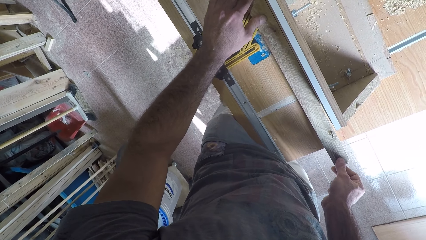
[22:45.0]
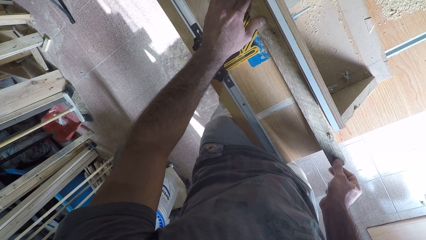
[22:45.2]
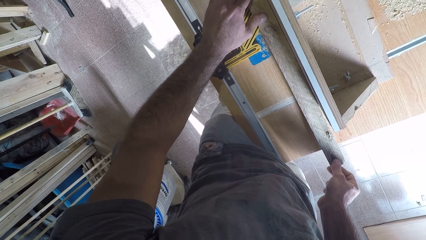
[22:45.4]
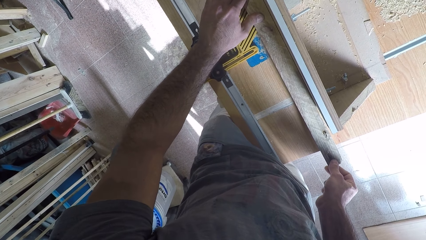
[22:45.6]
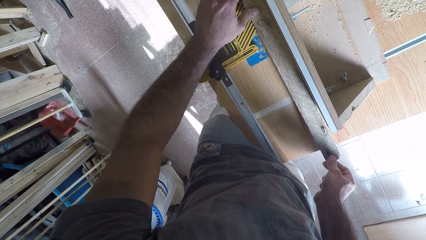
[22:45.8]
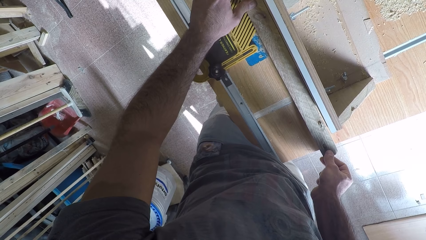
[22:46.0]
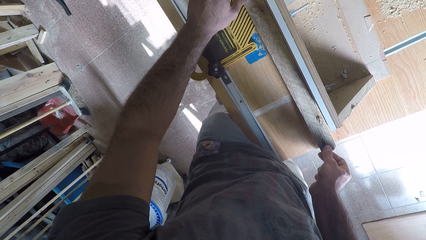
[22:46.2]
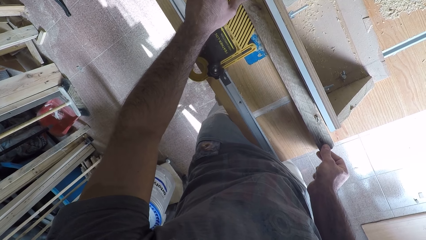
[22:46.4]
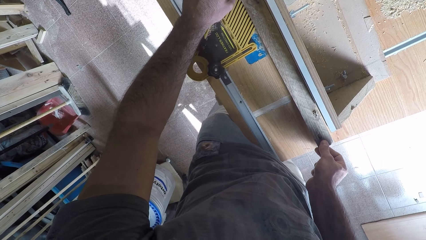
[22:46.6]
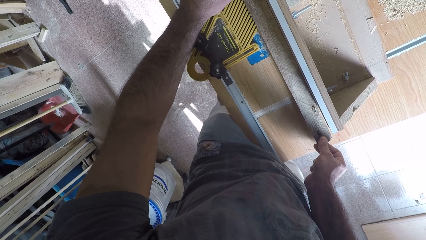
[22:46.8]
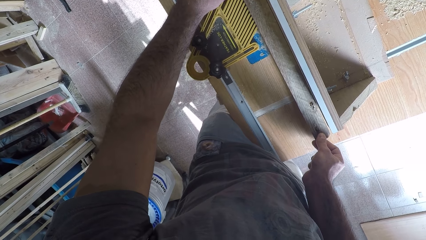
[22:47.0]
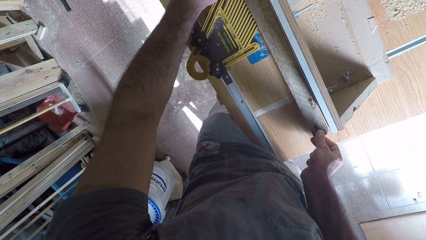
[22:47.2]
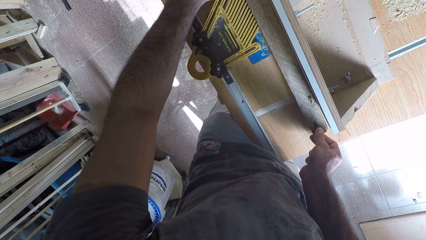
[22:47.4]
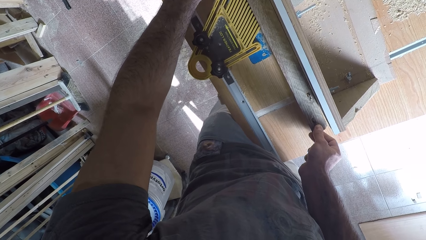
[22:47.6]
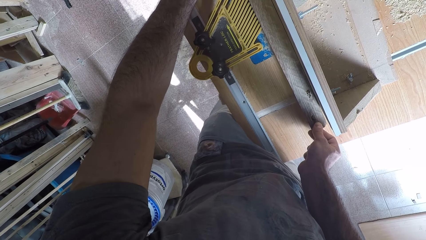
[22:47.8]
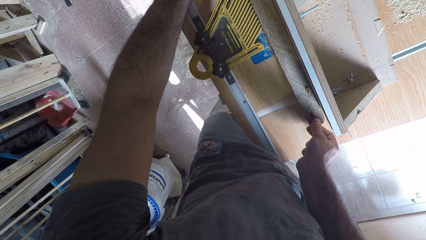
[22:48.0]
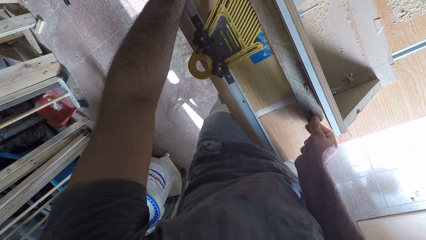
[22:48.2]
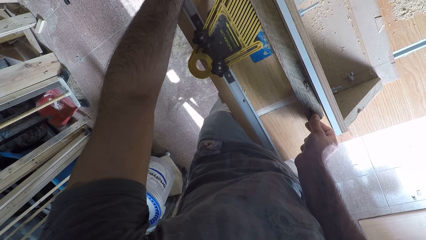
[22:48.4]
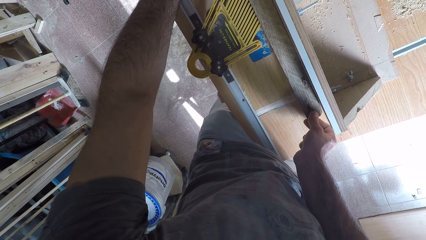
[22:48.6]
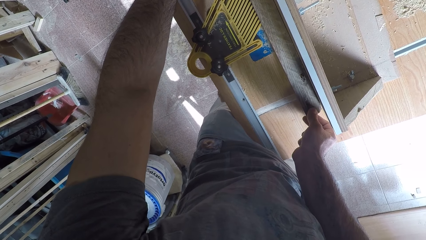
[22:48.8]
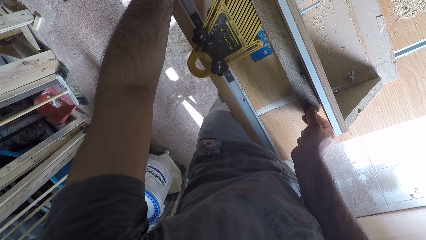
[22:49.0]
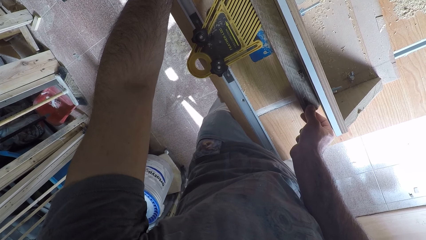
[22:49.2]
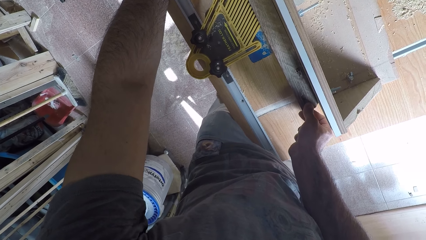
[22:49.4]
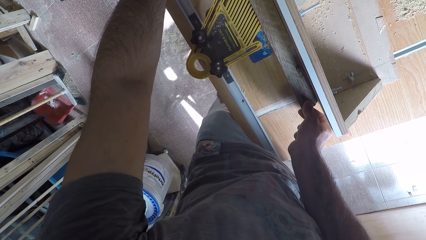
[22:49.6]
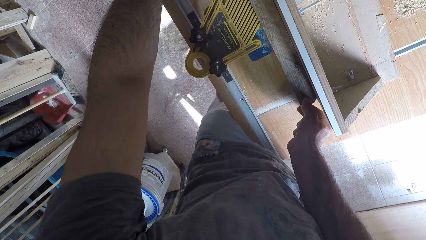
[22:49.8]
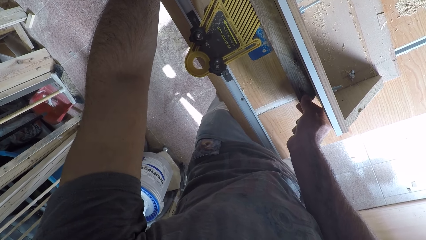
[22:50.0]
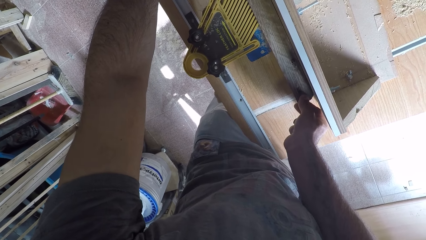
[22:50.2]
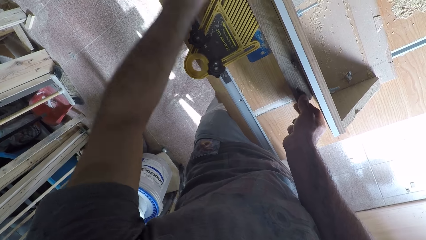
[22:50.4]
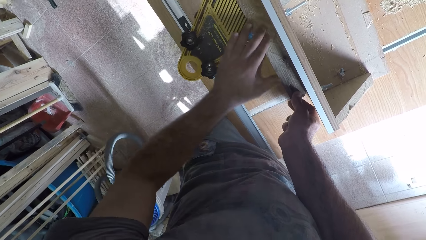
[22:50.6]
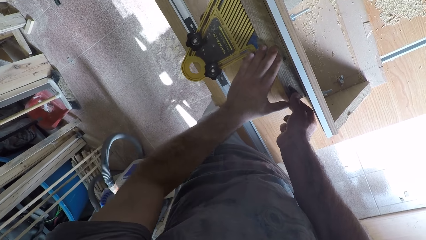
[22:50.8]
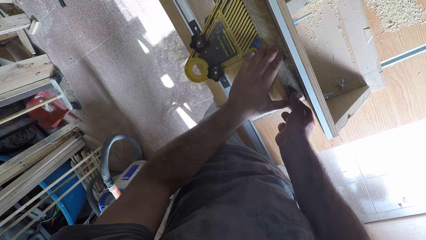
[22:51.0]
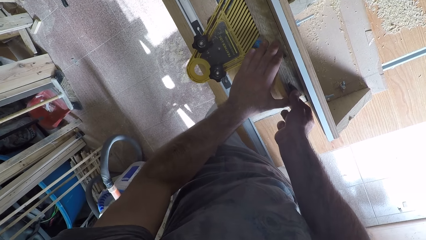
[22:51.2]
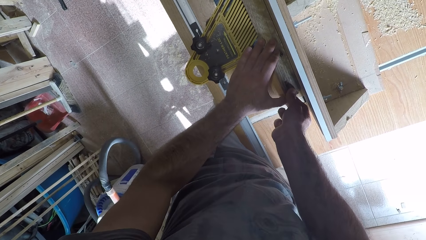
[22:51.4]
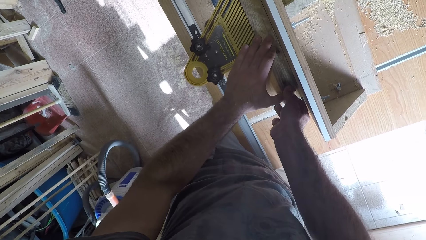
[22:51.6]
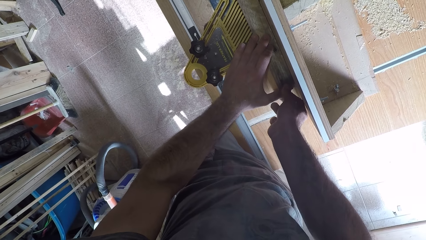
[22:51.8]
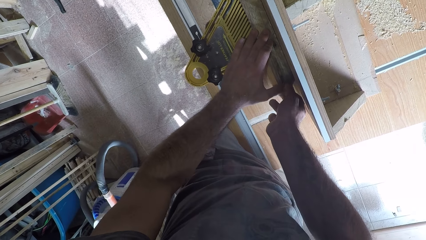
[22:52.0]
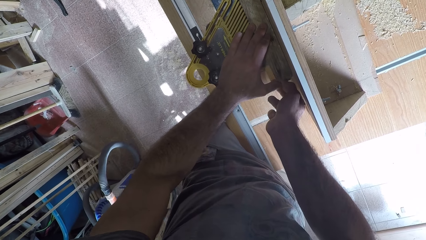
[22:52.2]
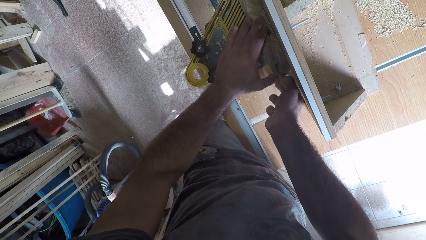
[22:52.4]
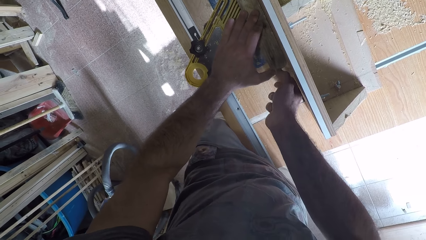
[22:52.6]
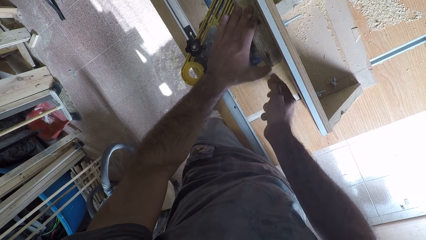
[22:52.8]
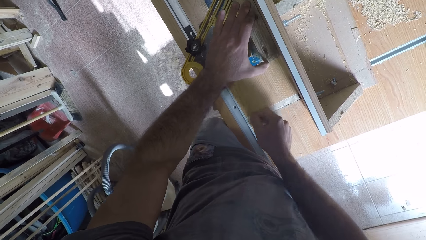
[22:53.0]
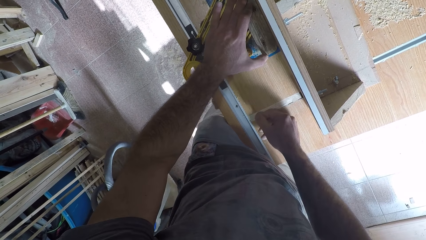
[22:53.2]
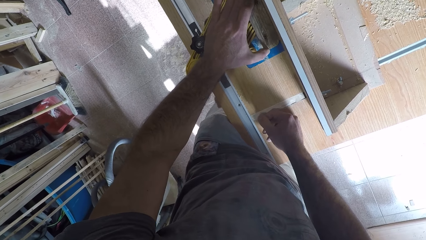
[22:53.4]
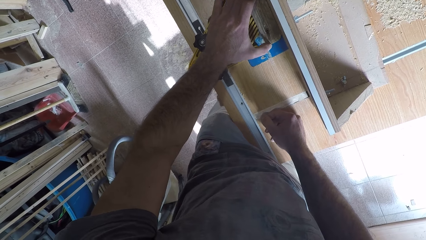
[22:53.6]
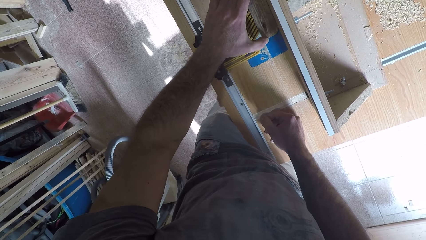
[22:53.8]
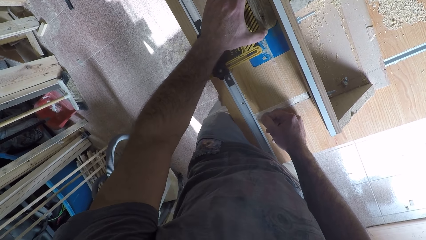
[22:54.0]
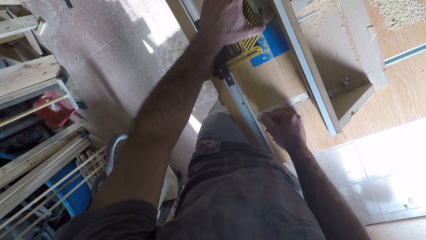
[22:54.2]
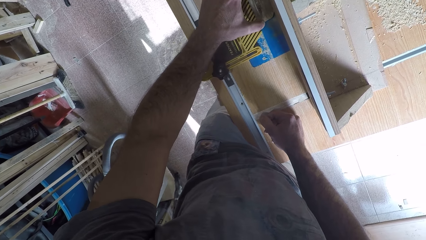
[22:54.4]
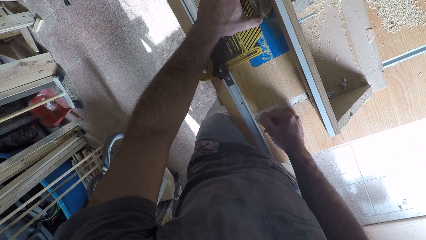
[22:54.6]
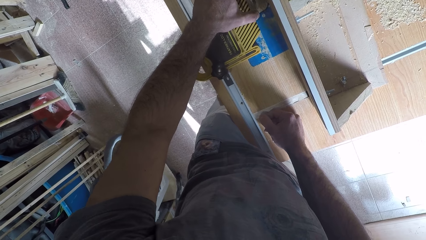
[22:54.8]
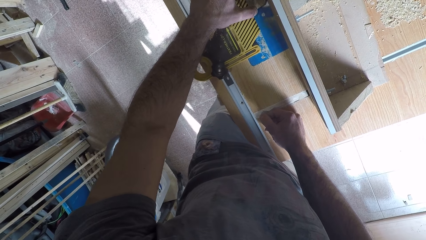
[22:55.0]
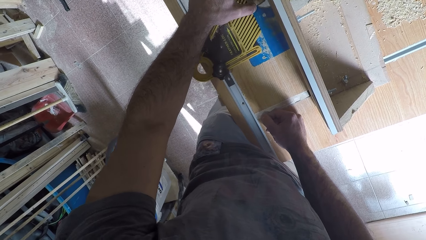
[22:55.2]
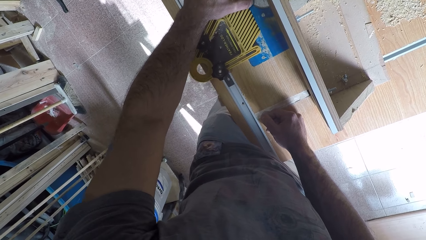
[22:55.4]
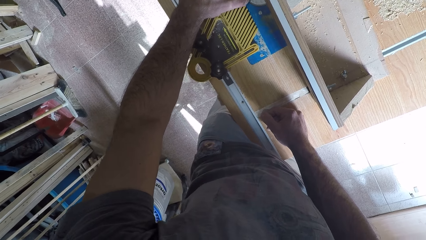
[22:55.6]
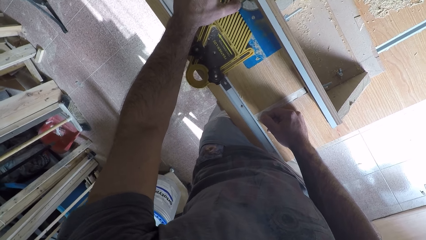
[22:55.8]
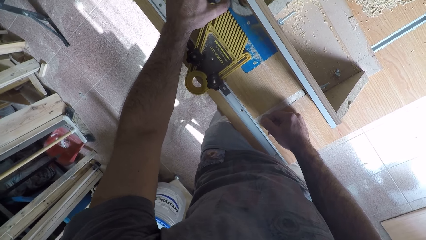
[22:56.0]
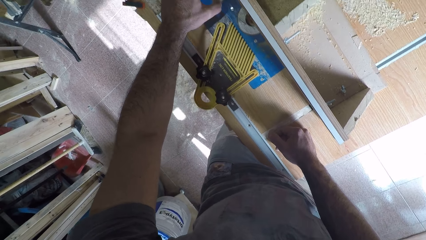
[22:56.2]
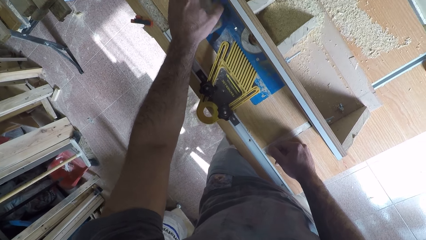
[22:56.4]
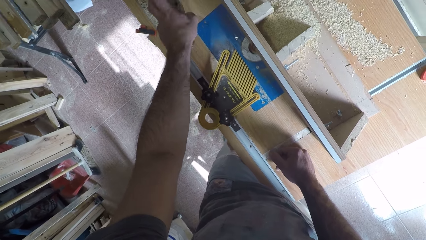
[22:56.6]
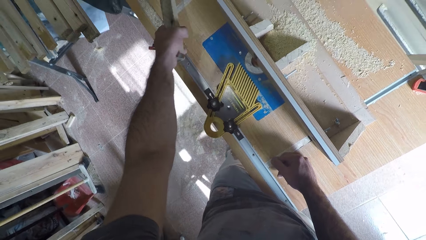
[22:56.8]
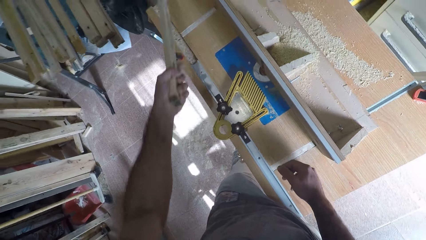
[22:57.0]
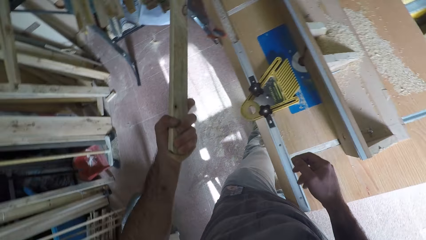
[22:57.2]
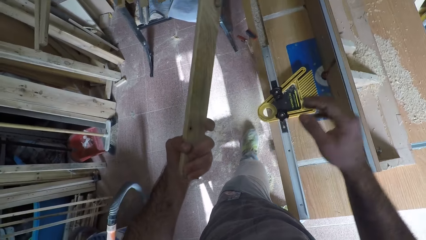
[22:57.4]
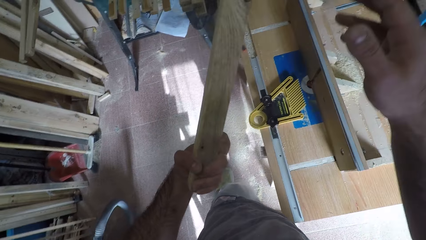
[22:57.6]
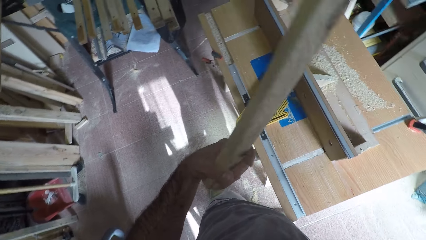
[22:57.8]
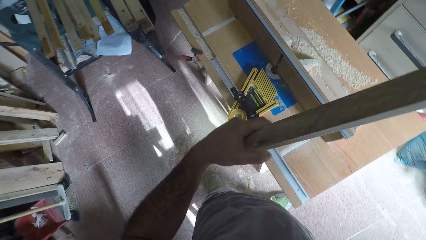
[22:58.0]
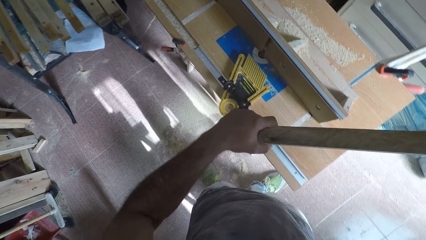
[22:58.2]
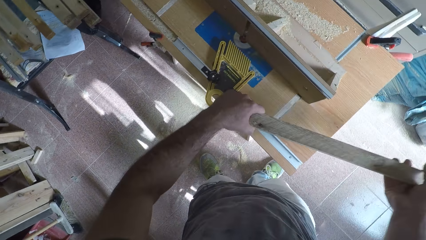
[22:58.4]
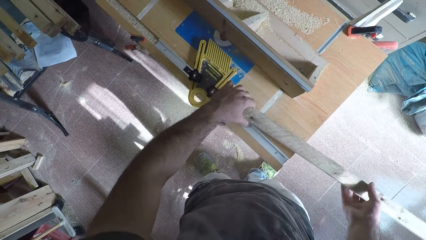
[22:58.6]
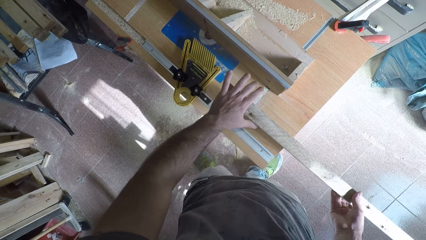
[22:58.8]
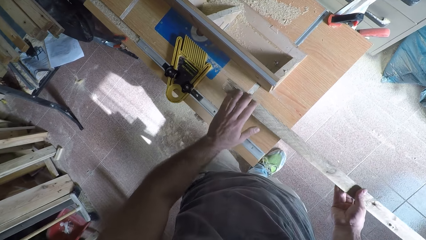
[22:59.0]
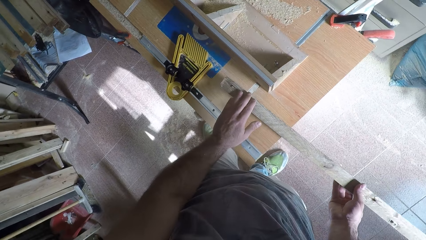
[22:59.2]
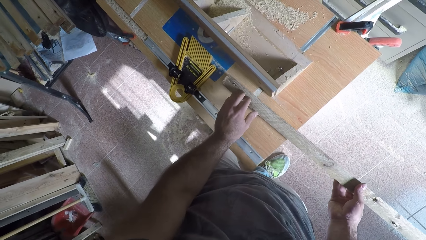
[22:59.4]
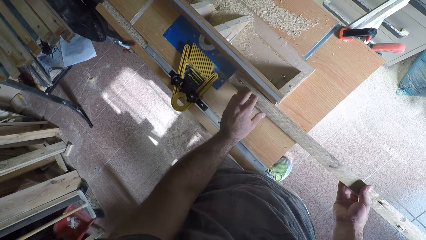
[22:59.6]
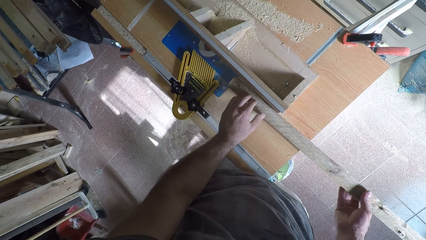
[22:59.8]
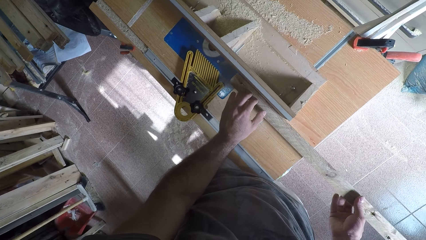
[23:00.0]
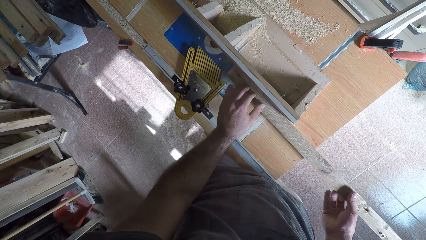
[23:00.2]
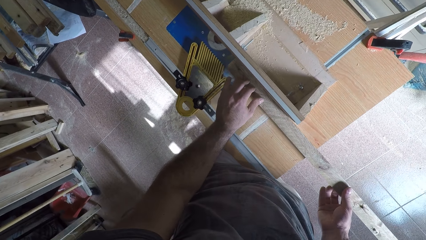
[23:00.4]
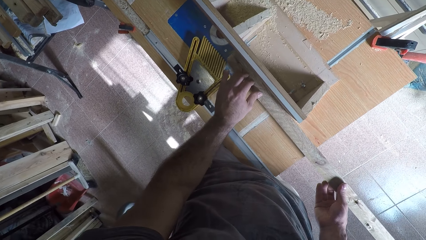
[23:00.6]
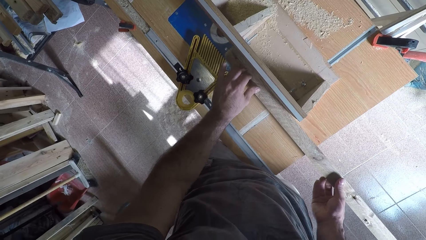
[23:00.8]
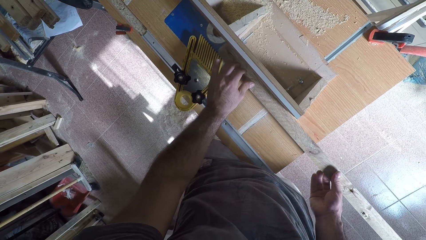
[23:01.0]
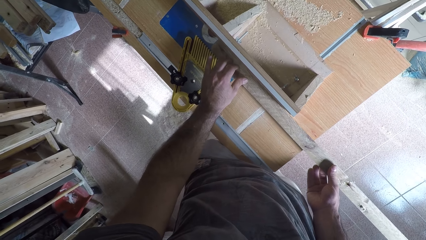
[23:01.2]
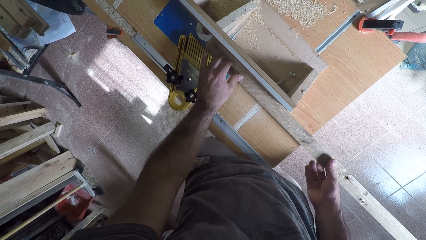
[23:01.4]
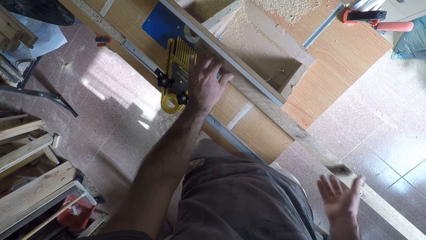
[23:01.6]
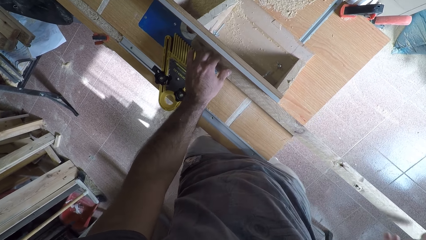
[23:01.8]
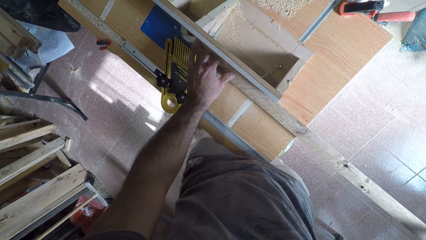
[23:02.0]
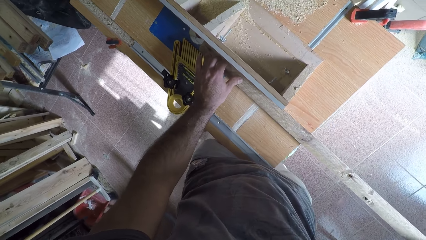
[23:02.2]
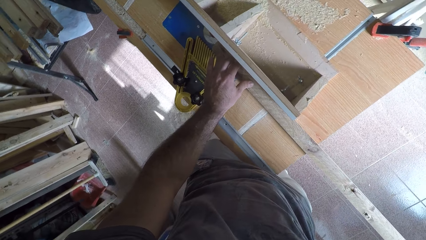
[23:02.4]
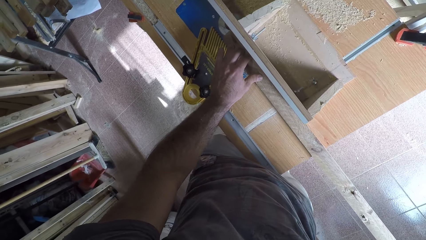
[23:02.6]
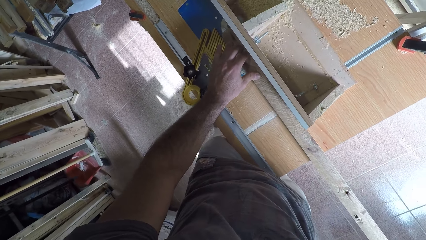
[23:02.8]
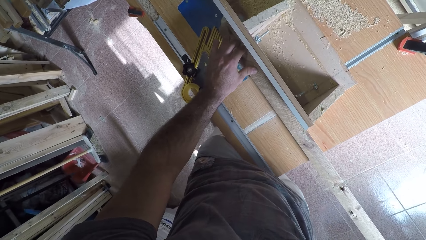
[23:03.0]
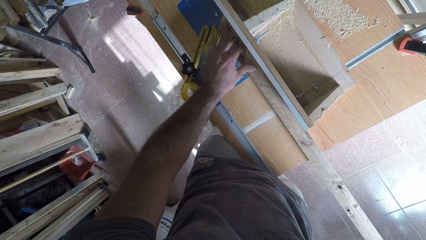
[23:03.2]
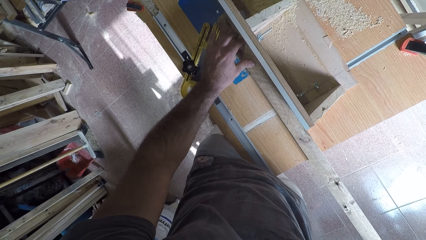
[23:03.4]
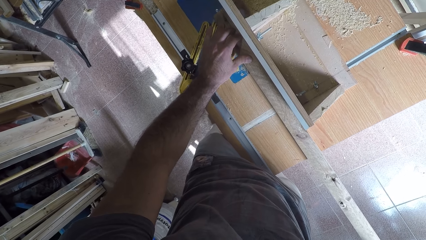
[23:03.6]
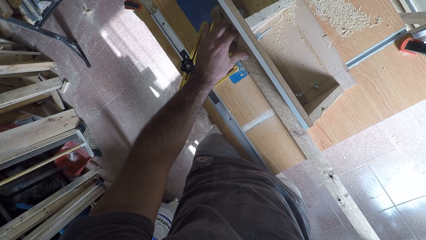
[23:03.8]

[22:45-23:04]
The camera wearer touches the table cutter. He takes the wood or timber off the circular saw machine with his left hand. He turns the timber. He places back the wood on the circular saw machine. He smoothens the timber on the table cutter. He works on the wood with the circular saw machine.
